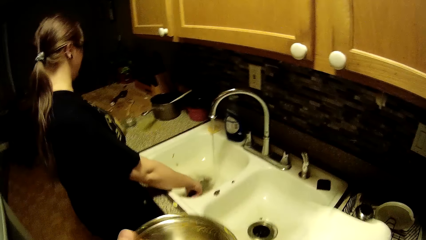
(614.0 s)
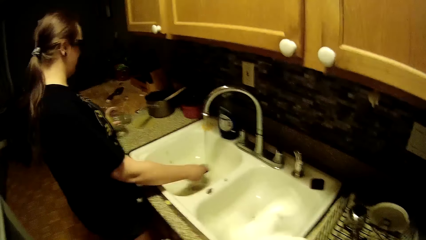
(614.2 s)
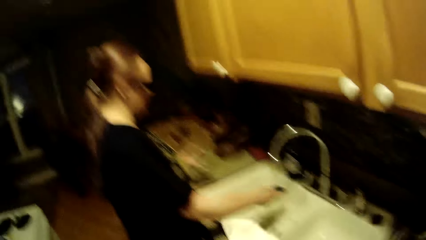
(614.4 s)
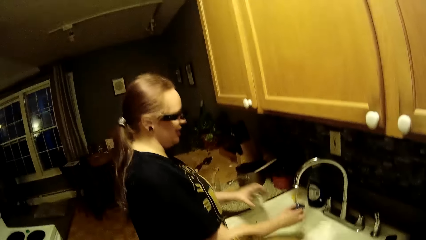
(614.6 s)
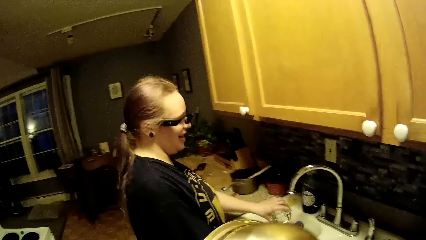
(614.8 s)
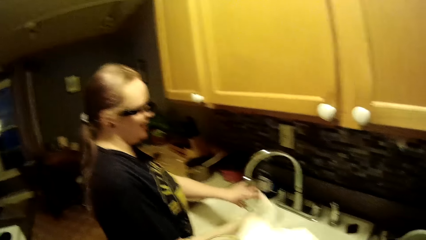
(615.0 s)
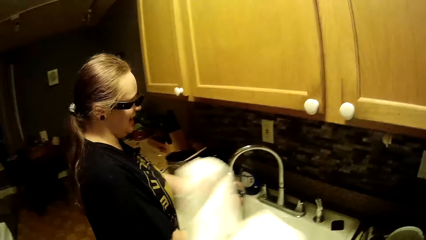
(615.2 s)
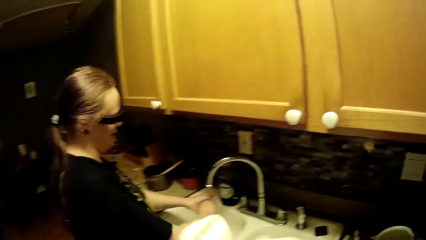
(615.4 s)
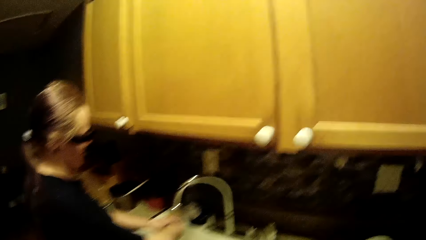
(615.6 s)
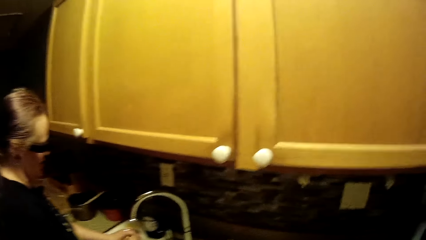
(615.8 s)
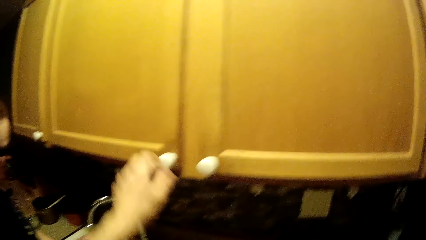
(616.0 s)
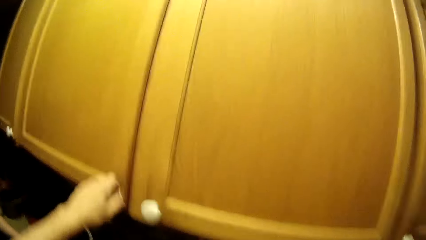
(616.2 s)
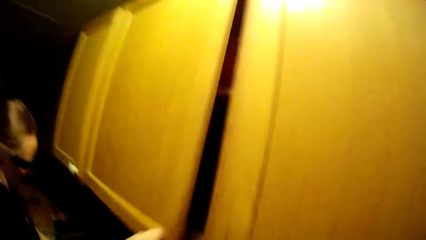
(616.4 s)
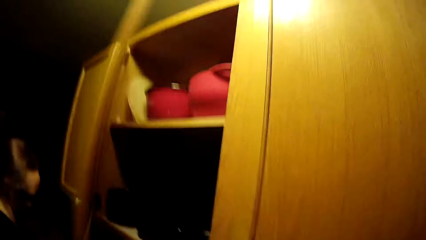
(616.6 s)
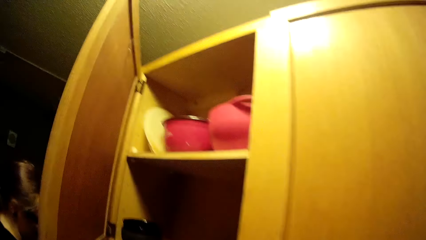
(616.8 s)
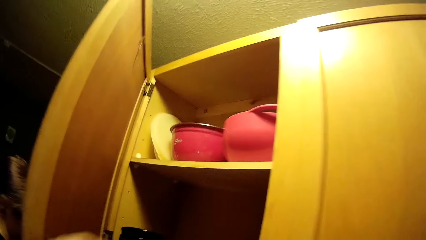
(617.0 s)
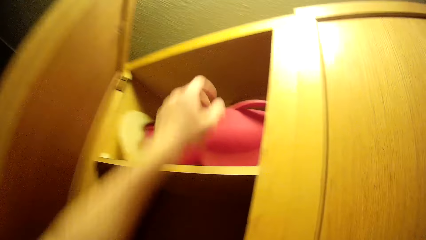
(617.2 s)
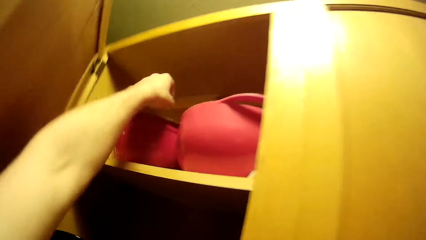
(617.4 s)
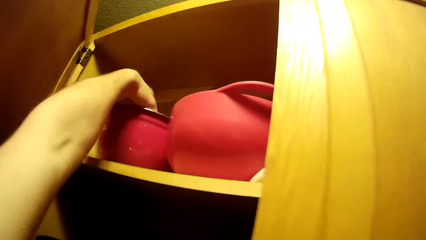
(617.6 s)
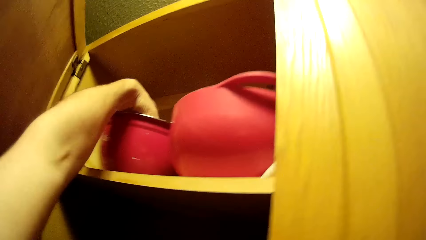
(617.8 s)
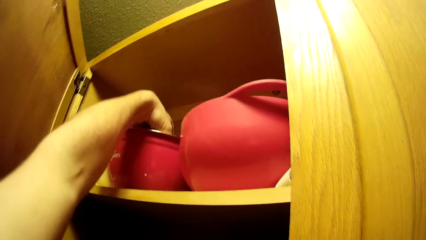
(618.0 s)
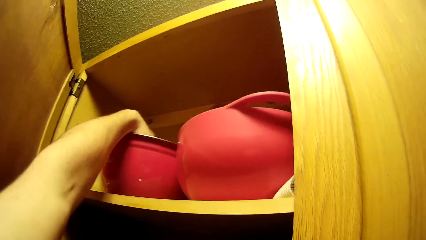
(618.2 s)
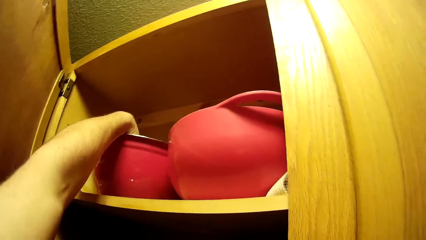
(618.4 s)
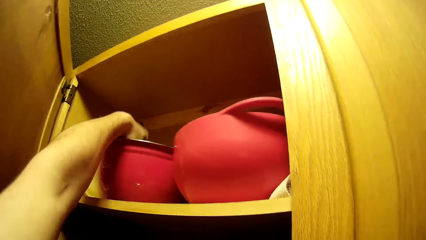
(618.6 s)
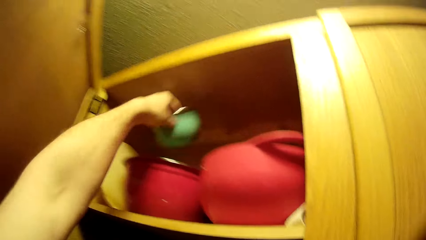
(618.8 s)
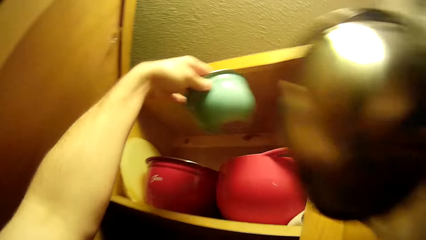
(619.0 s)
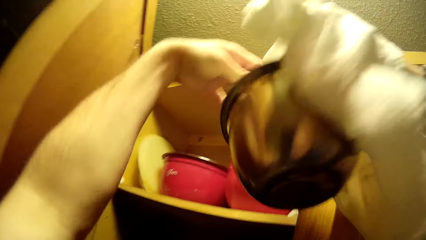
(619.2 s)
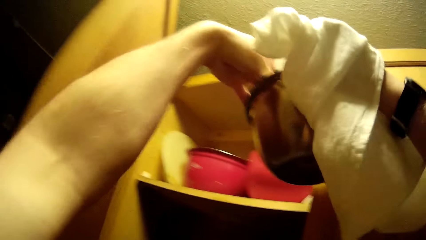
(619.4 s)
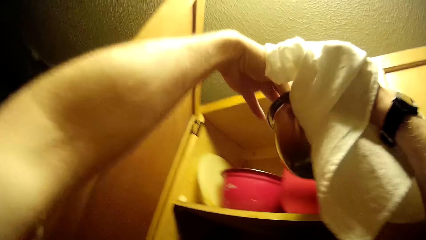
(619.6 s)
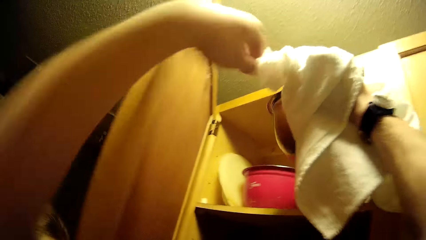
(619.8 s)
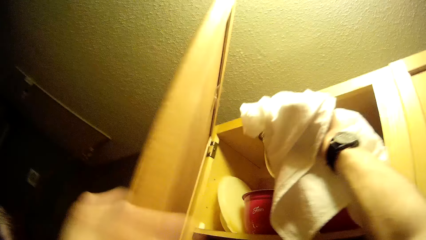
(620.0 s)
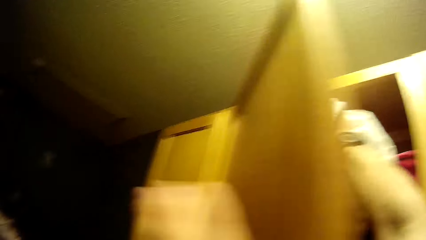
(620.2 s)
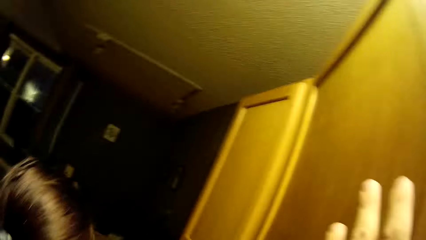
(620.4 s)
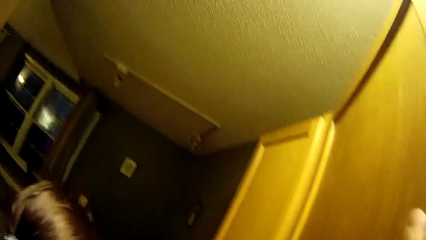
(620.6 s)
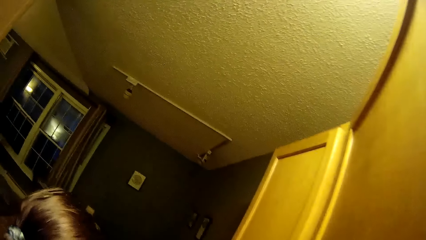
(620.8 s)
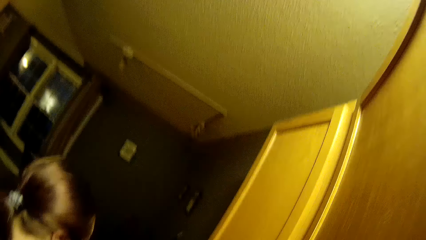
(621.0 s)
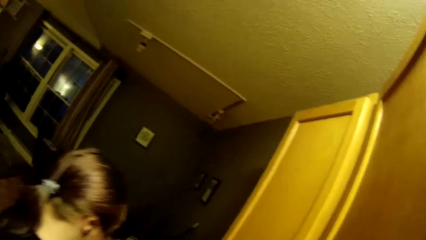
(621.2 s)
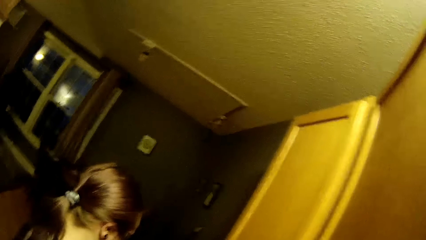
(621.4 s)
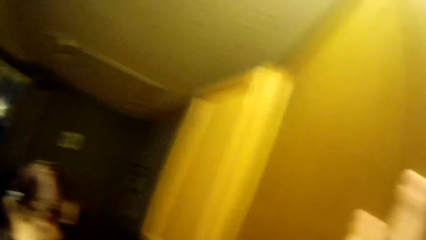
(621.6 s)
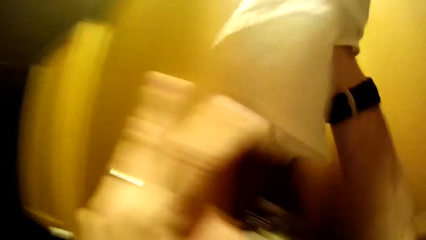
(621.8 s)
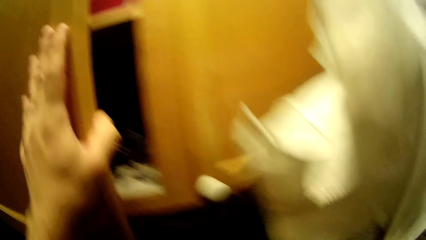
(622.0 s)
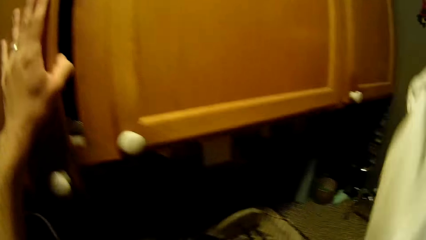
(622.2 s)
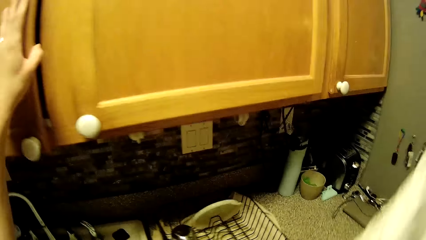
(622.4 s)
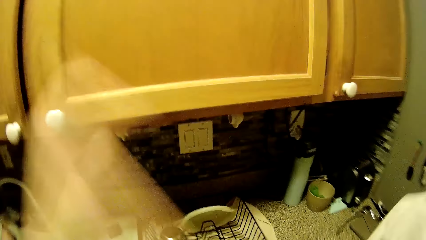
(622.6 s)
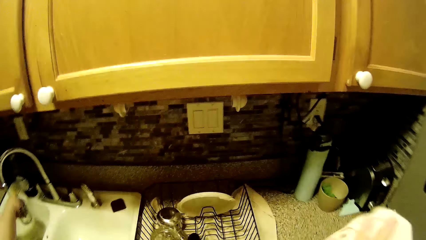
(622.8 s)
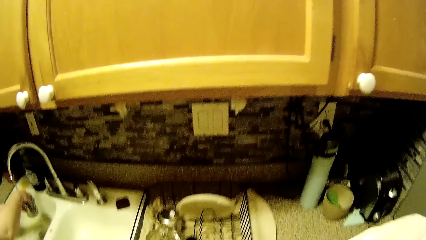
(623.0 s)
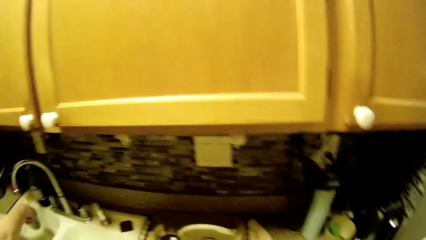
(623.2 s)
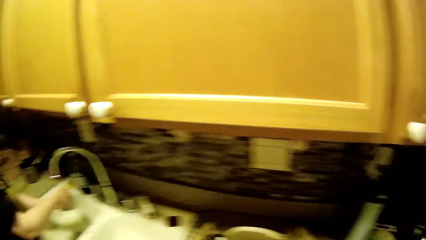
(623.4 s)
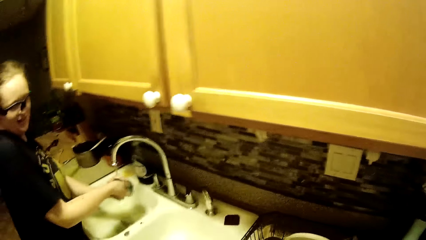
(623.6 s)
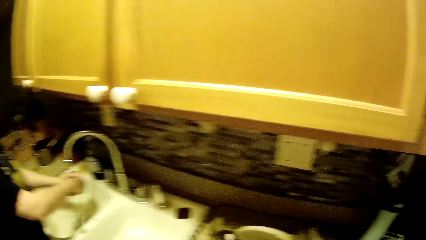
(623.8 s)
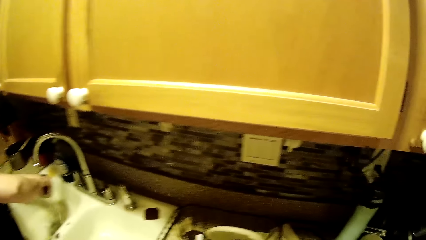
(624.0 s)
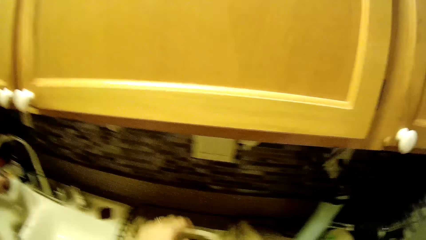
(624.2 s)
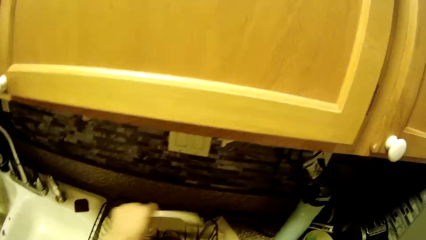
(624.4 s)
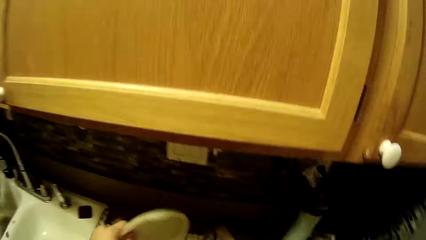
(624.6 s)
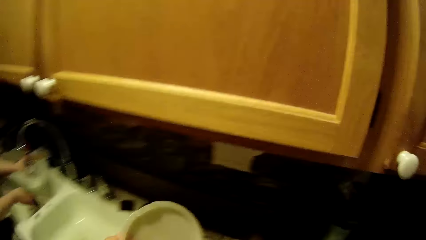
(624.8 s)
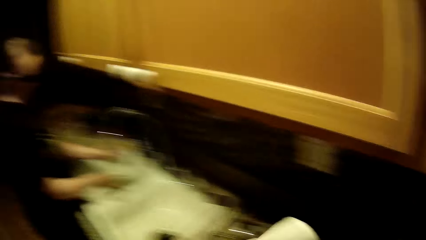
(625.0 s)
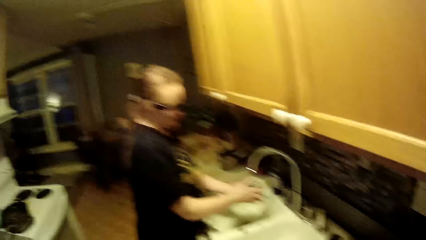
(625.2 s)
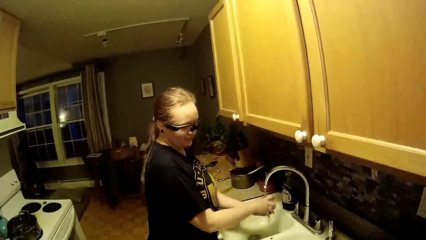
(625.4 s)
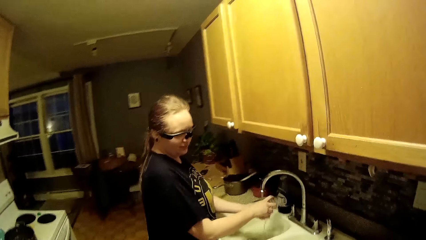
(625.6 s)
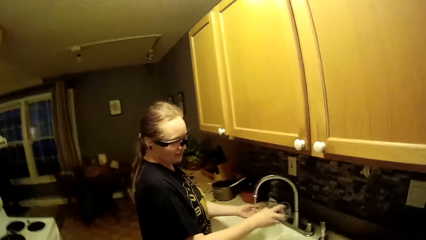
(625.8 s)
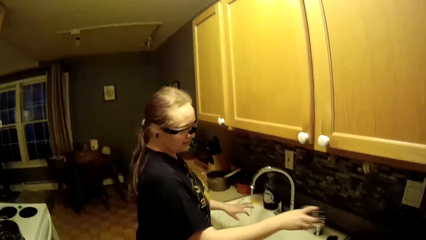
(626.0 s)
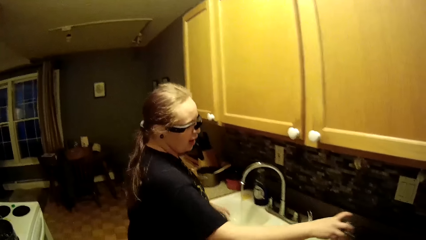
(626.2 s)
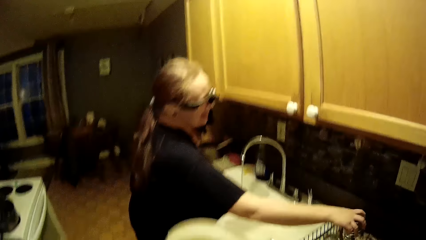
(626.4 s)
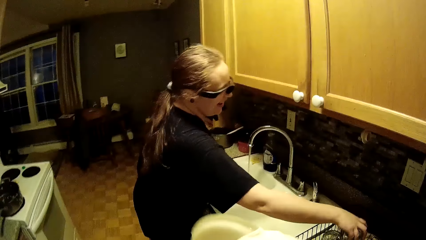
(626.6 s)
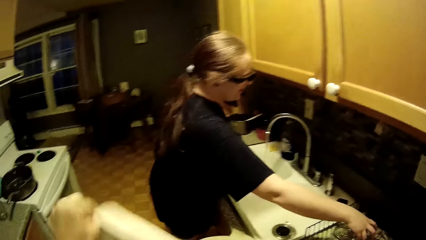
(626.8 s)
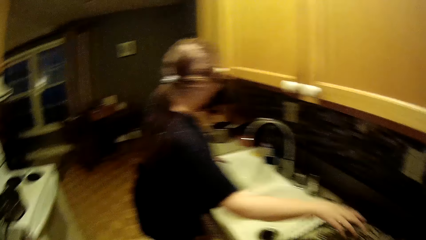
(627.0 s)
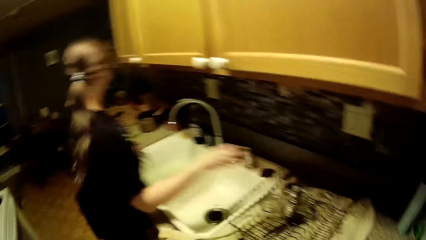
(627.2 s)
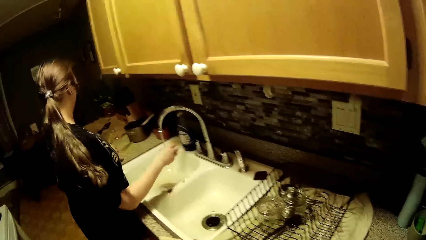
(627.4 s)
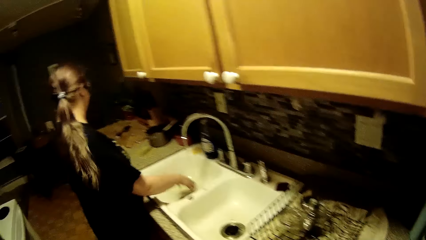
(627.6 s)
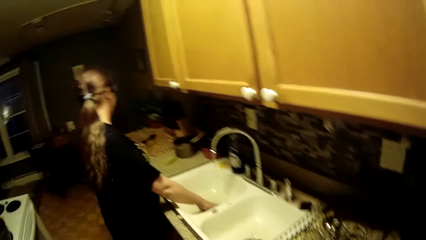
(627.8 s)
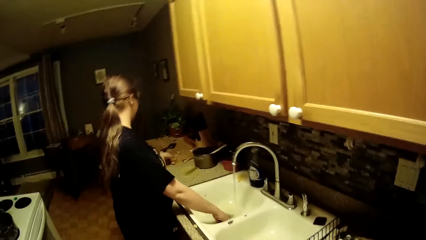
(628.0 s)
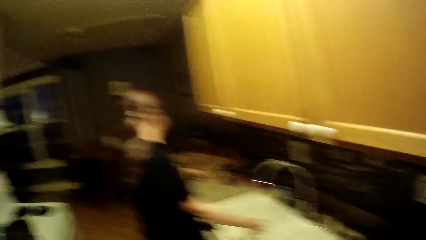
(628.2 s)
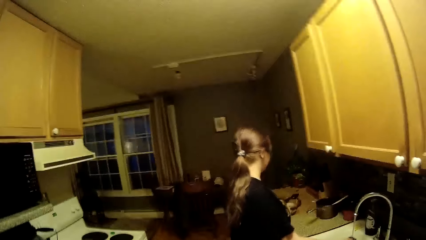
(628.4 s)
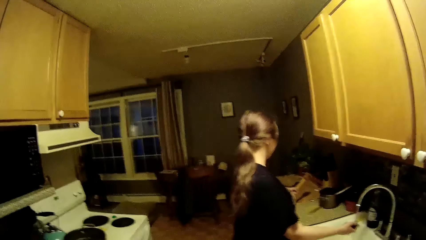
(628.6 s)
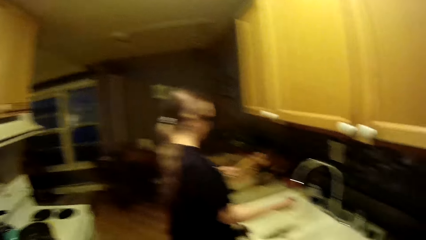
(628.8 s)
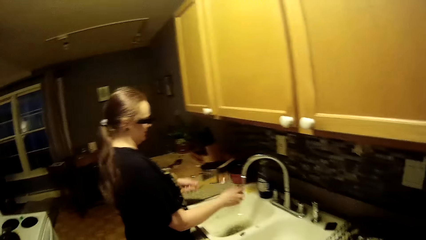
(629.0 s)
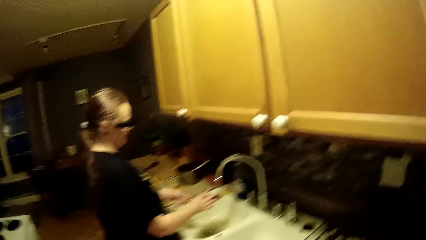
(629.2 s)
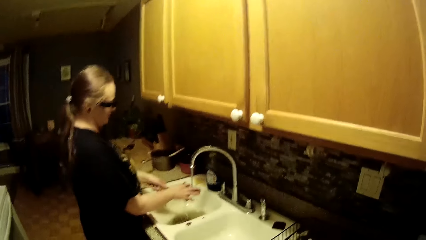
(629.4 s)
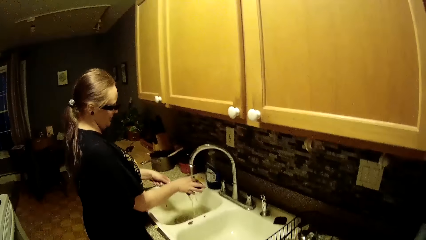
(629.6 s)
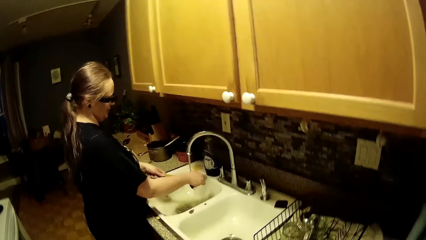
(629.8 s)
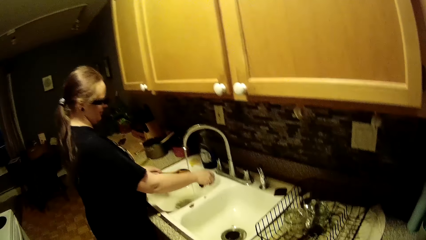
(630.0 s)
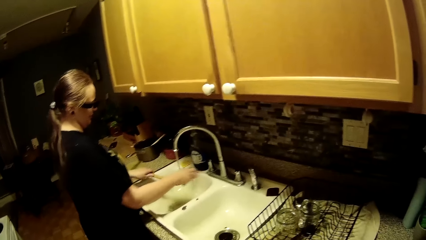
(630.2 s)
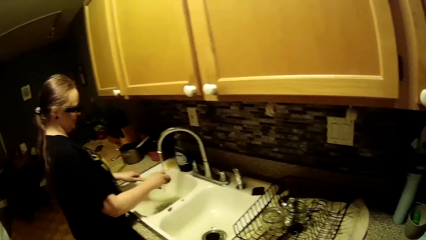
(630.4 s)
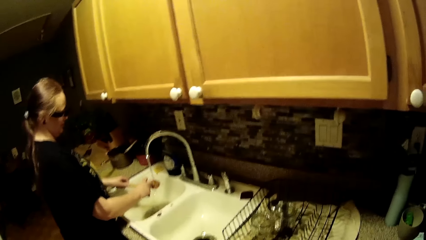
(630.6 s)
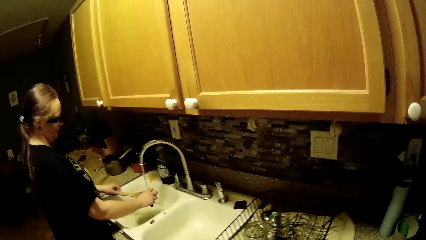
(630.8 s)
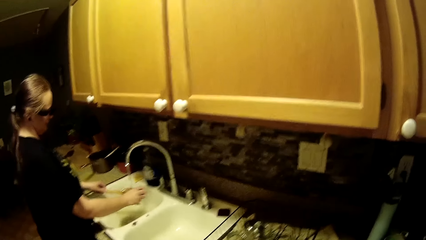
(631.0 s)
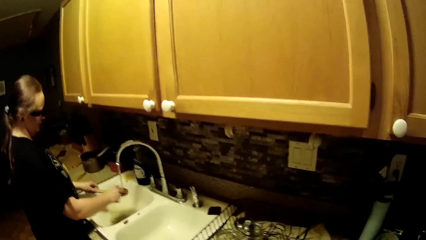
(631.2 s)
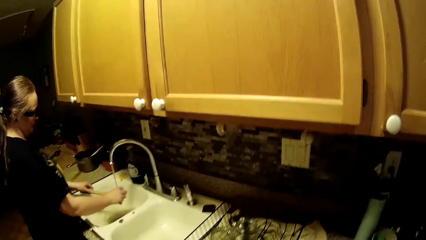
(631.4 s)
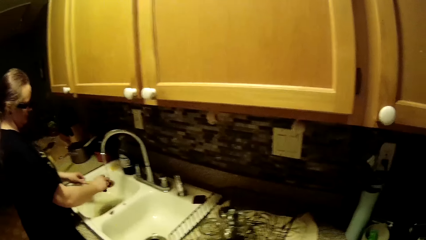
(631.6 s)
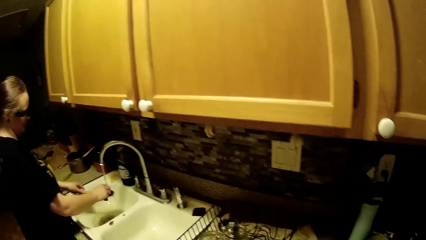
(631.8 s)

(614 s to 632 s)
The woman picks up the sponge in the kitchen sink with her right hand. The woman picks up a tumbler or glass from the kitchen counter with her left hand. The woman pours the water from the tumbler in the kitchen sink with her left hand and washes the tumbler on her right hand with the sponge on her left hand in the kitchen sink. The camera wearer opens the cupboard with his left hand. He brings out a green bowl from the cupboard with his left hand. He puts the green bowl on his left hand in the big stainless pot on his right hand. He holds the cupboard door. He closes the cupboard with his left hand. He puts the big stainless pot in the cupboard with his right hand. The woman washes the tumbler on her right hand with the sponge on her left hand in the kitchen sink. The camera wearer picks up the plate or lid from the plate rack with his left hand. The woman rinses the glass. The woman drops the tumbler on the plate rack with her right hand. The camera wearer wipes the lid with a towel. The woman picks up the sponge in the kitchen sink with her right hand. The woman picks up a wooden spoon from the kitchen counter with her left hand. The woman washes the wooden spoon on her left hand with the sponge on her right hand in the kitchen sink.
